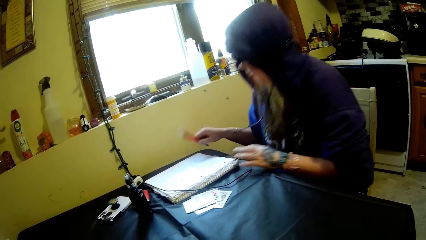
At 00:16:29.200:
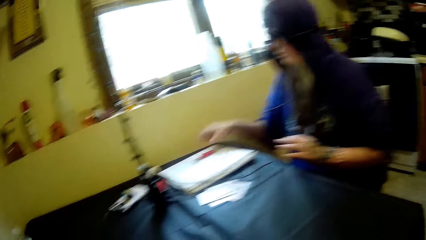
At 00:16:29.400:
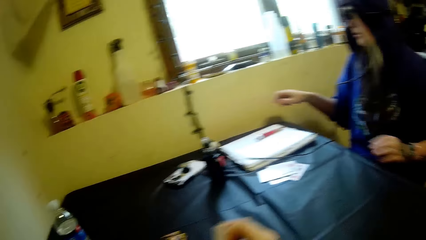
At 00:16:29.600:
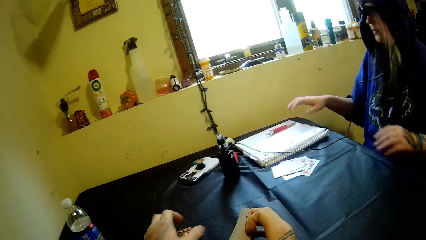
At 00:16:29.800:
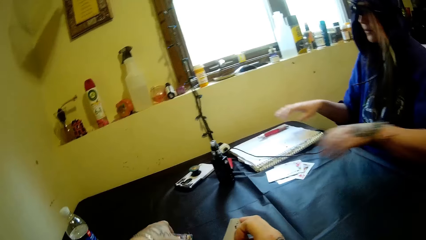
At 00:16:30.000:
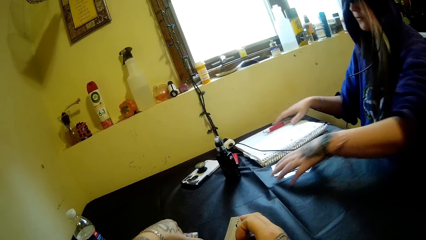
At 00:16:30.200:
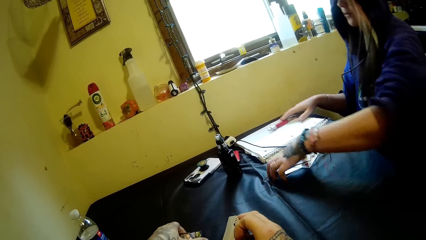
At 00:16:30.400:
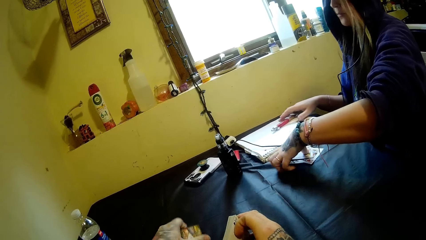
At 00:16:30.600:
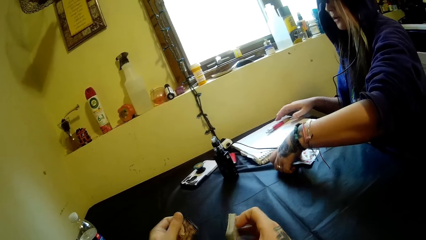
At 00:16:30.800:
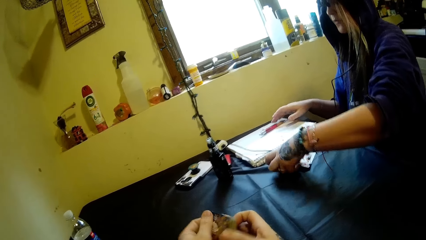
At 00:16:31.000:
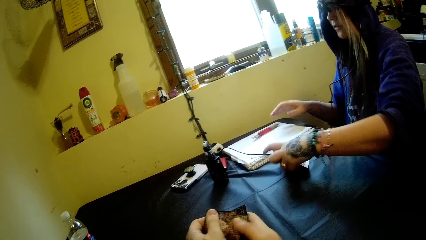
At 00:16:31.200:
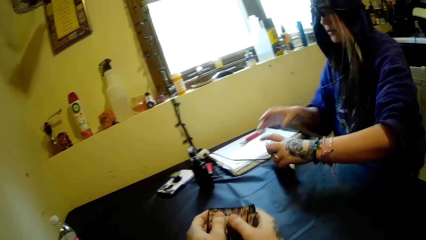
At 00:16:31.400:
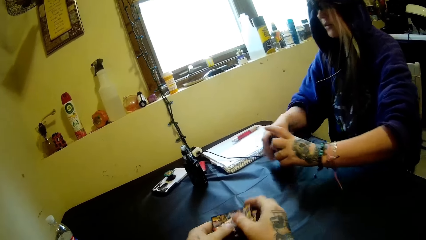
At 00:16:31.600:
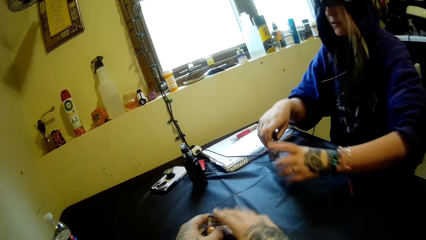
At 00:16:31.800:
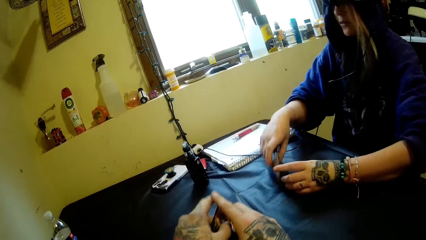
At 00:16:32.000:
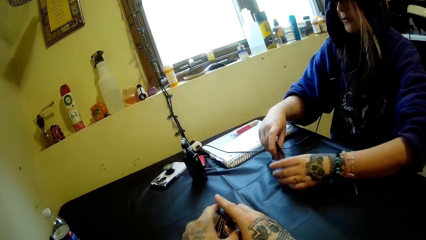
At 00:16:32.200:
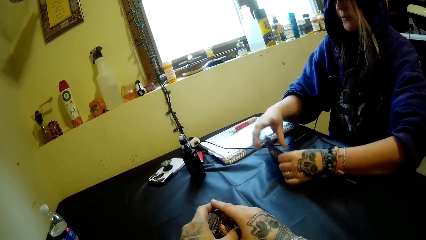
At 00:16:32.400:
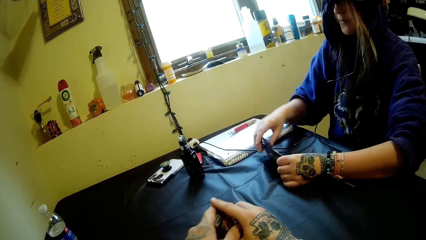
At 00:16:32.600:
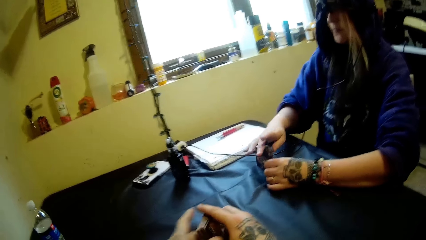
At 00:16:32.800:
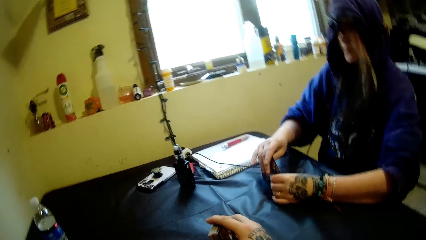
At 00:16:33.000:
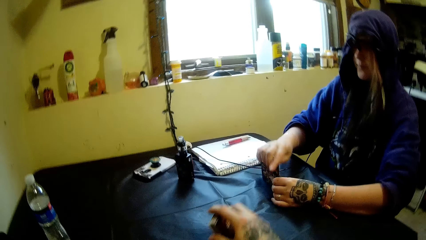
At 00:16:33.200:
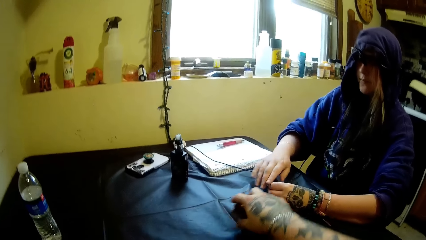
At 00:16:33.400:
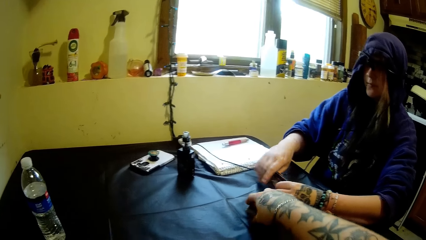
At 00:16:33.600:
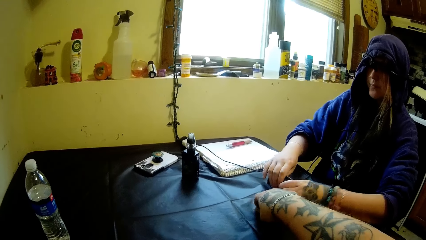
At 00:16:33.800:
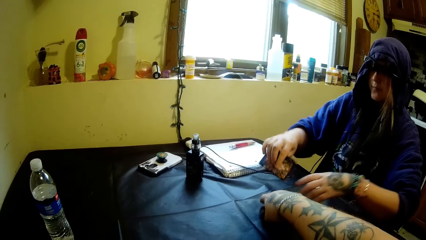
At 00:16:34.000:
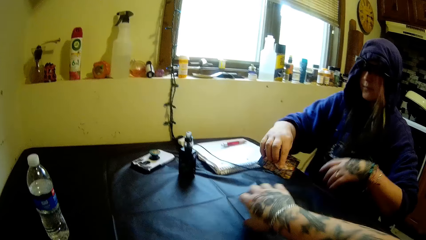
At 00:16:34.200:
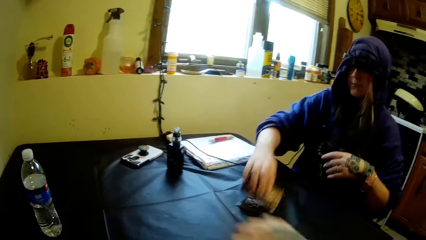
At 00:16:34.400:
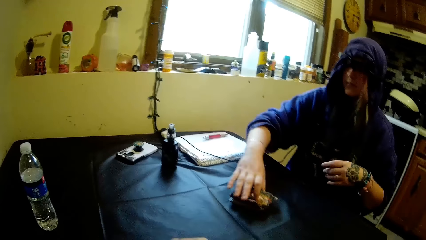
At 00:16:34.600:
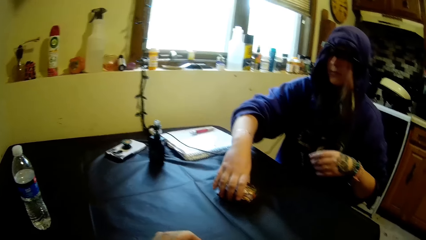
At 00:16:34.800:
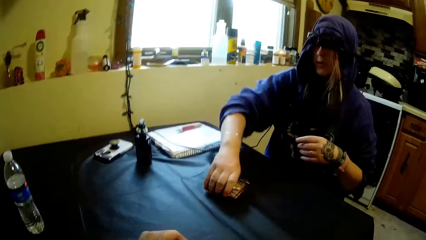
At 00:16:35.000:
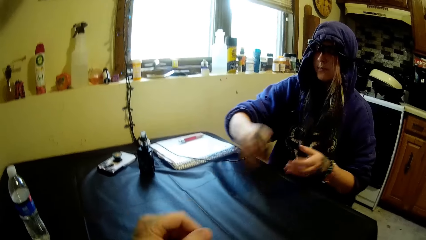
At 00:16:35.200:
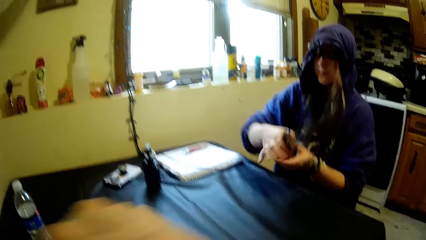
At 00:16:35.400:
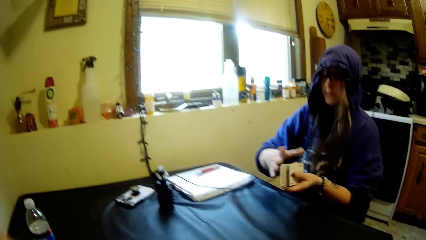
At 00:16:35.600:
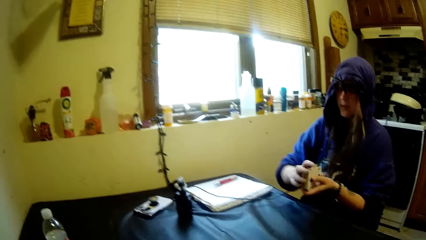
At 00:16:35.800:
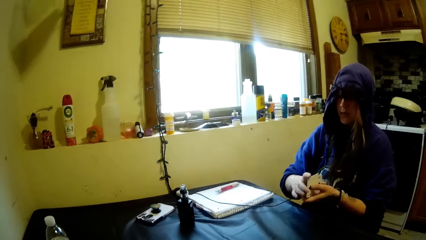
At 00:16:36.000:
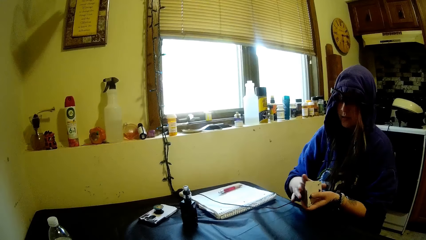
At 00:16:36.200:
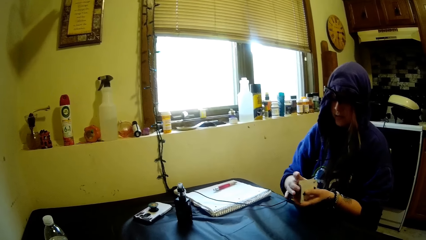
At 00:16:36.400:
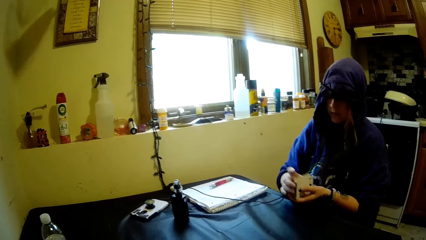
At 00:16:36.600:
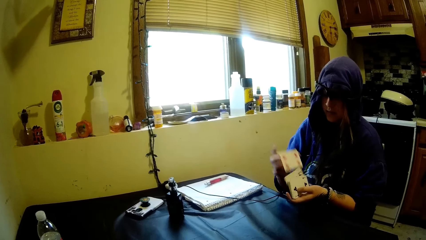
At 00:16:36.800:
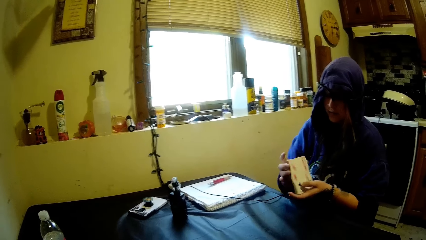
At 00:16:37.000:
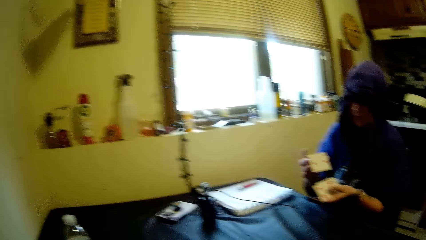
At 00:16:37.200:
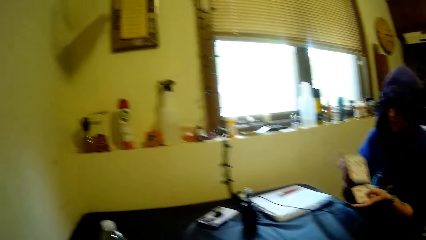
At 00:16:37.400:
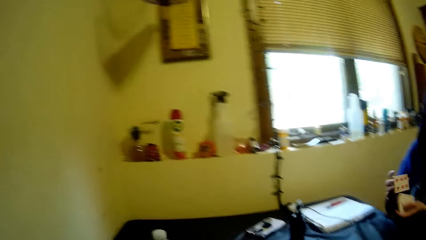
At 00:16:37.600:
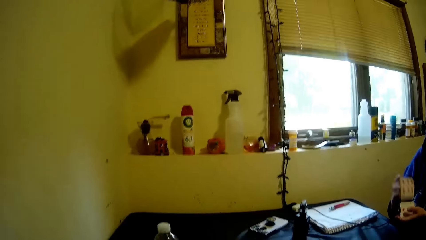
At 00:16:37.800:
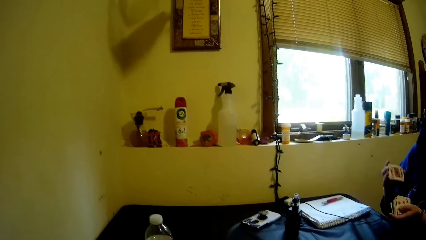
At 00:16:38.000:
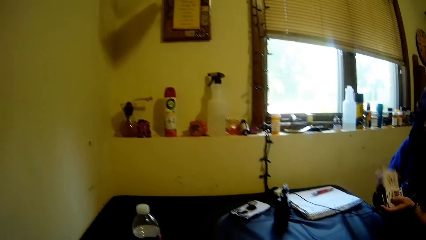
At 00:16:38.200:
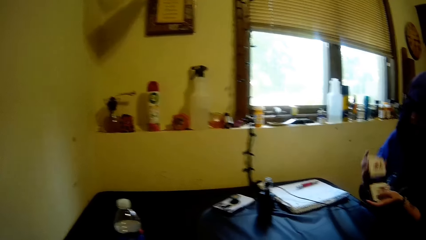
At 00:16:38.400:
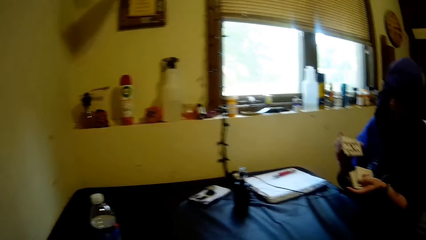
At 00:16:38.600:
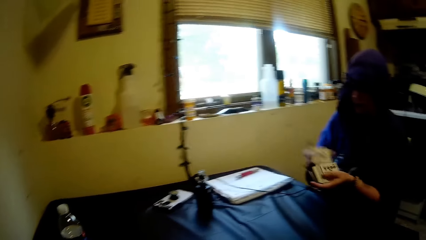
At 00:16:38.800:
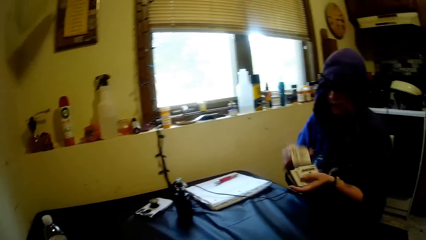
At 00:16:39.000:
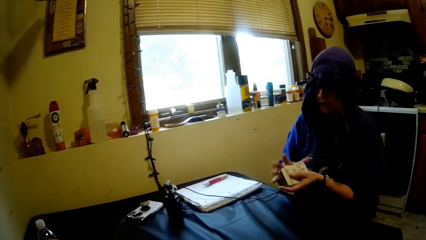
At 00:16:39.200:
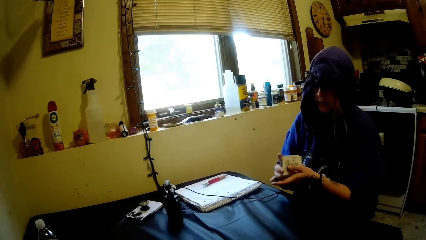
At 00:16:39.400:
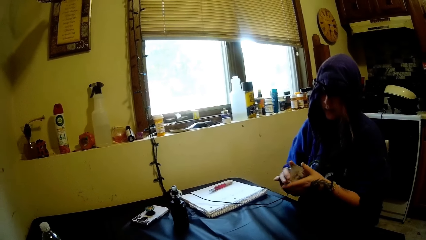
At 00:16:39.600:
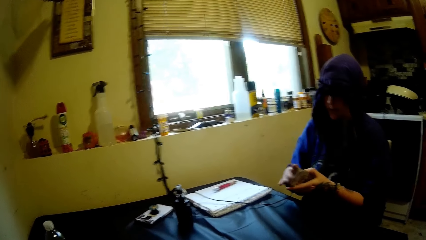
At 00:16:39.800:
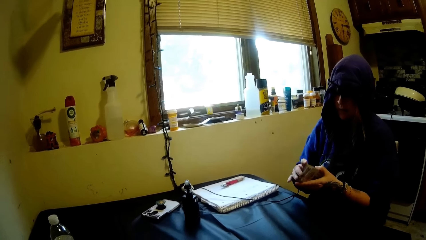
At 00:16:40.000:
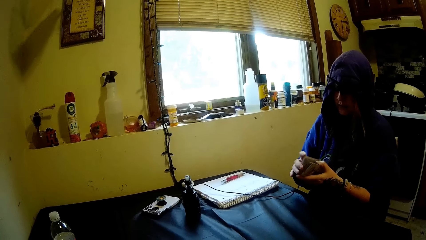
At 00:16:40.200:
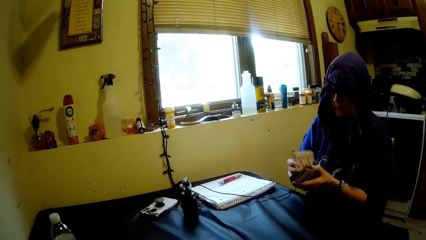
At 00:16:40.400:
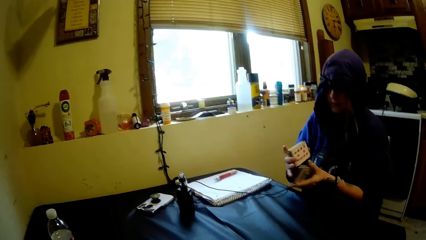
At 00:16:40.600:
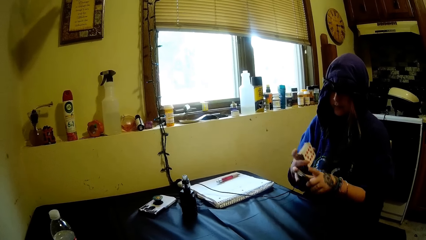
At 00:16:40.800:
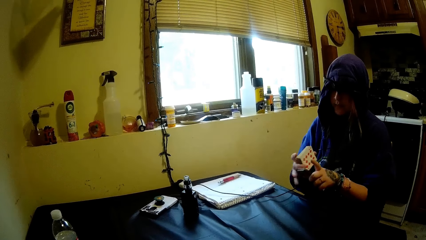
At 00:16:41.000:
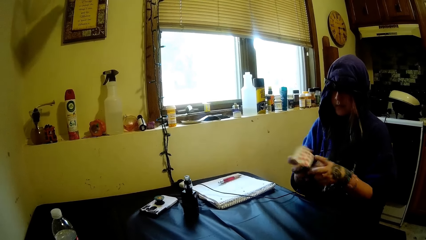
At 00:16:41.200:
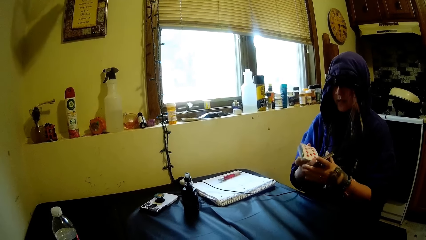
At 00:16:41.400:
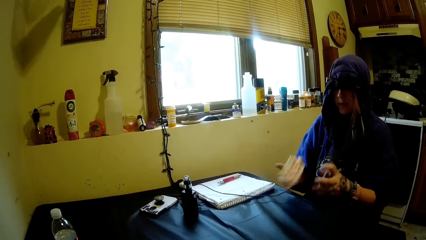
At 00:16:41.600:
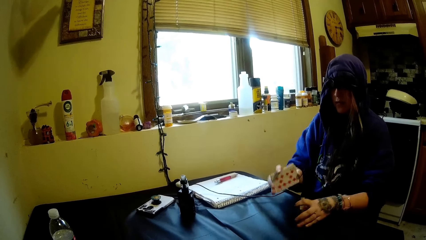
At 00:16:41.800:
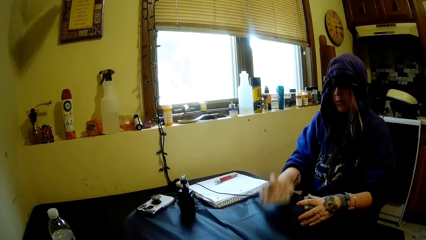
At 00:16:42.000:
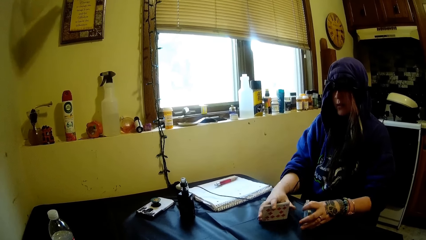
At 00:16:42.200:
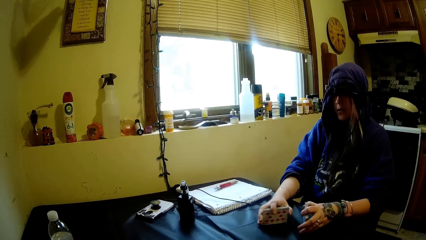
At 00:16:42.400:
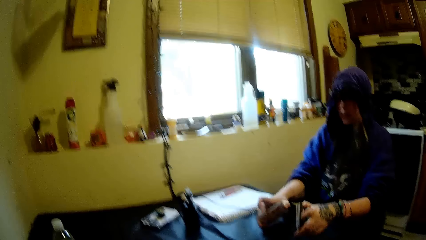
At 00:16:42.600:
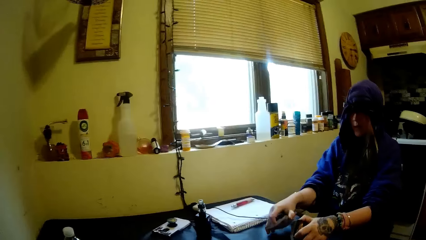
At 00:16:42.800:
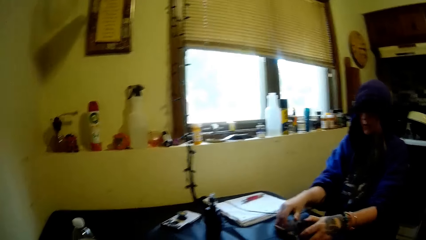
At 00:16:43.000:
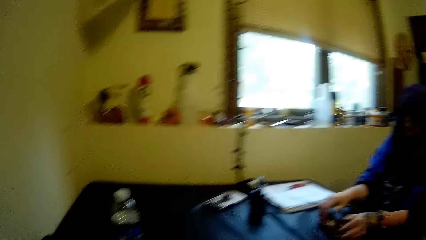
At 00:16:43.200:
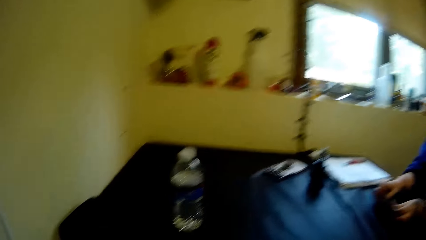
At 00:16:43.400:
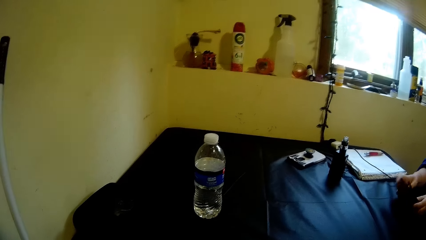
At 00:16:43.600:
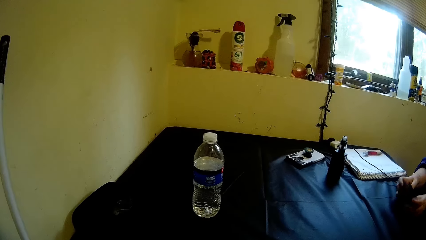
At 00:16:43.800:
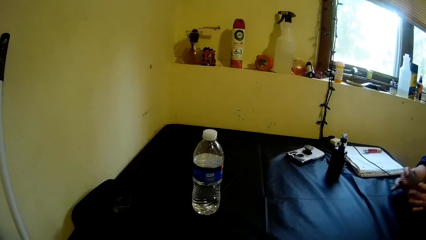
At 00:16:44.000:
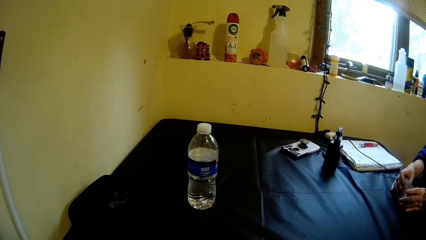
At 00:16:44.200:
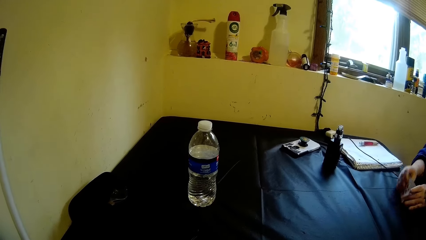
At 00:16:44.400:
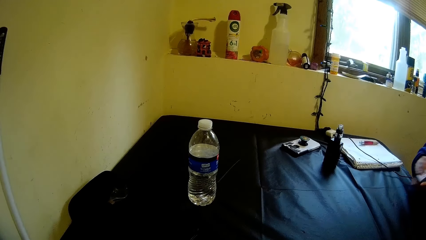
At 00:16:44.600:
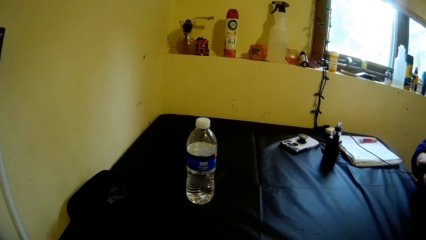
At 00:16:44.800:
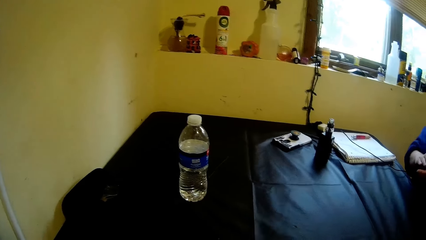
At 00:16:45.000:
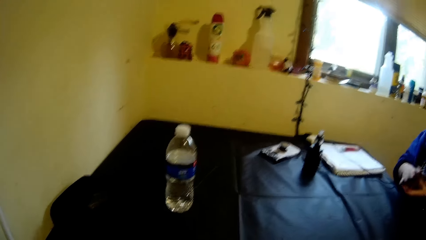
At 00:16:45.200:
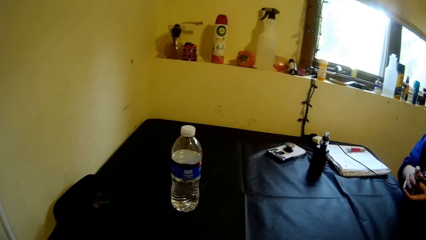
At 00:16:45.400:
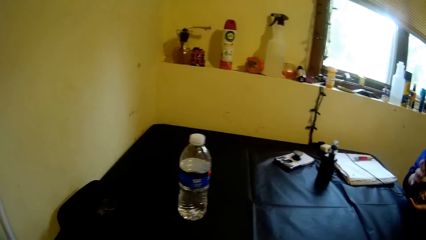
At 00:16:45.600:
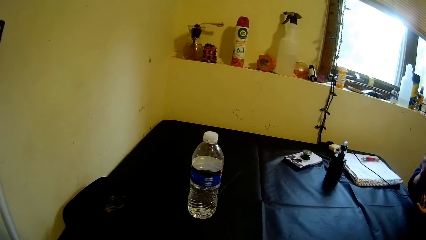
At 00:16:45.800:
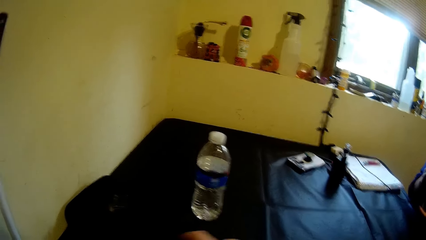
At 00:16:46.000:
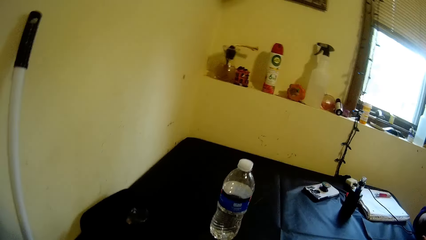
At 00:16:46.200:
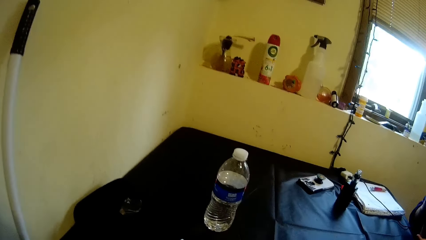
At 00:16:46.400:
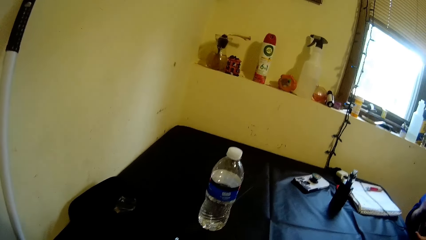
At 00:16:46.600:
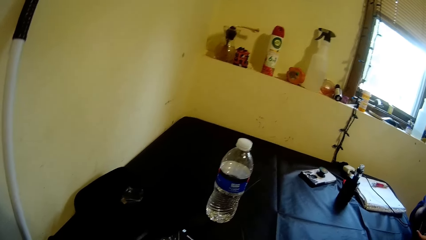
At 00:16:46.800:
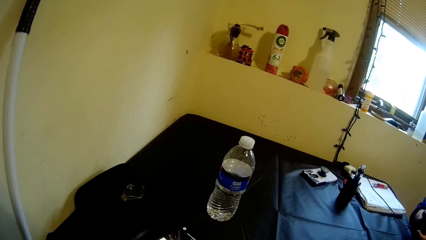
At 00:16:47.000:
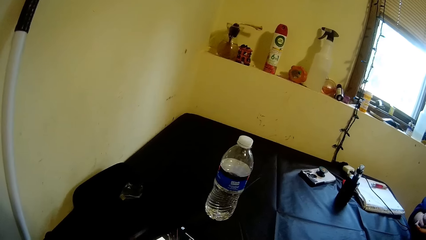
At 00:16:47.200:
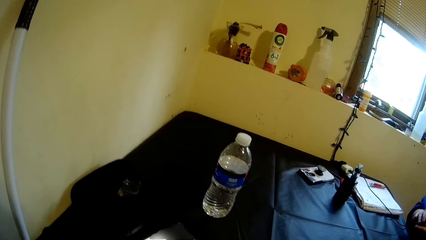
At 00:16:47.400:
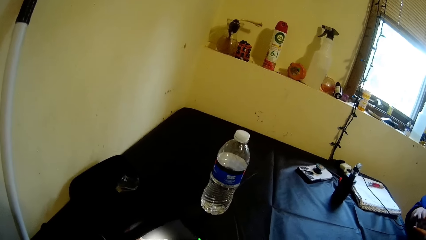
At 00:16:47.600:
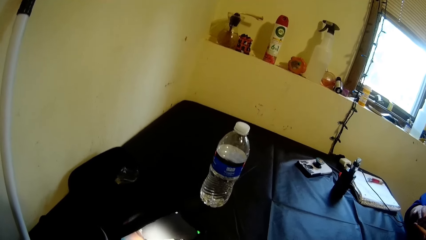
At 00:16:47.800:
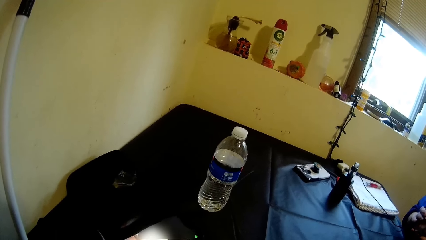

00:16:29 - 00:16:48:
A woman drops the pen in her right hand on the book. The camera wearer picks the playing card. The woman moves the cards on the table with her right hand. The camera wearer joins the cards in his hands. He arranges the playing cards. He drops the cards in his hands on the table. The woman picks the playing card. She joins the cards in her right hand with the card on the table. The camera wearer lifts the left hand. The woman adjusts the cards in her hands. The camera wearer looks around. The woman shuffles the cards in her hands. The camera wearer looks around. The woman taps the playing card on the table. The camera wearer looks around. The woman adjusts the cards on the table. She shuffles the cards in her hands.
